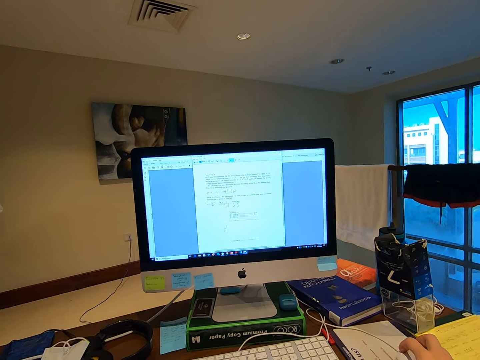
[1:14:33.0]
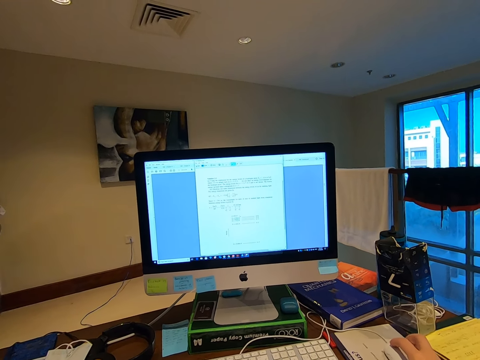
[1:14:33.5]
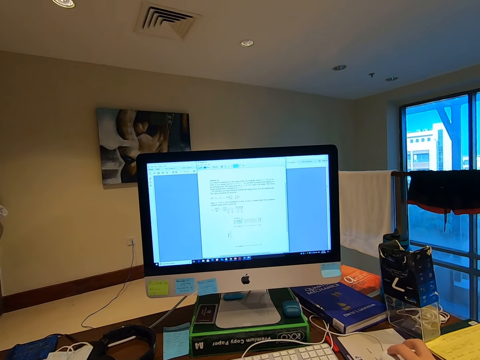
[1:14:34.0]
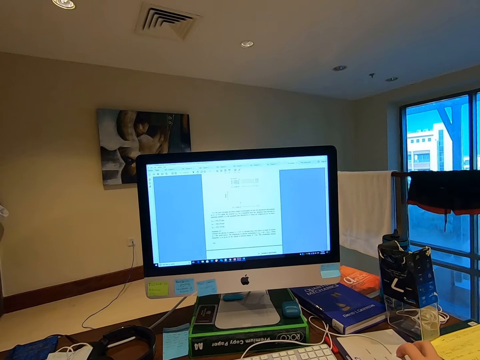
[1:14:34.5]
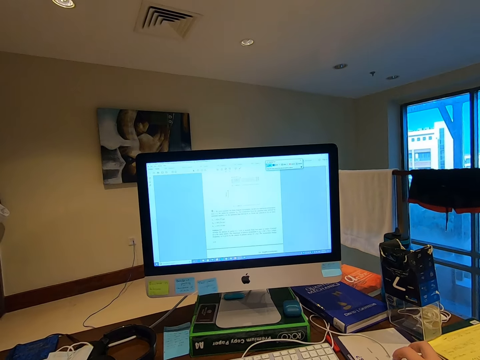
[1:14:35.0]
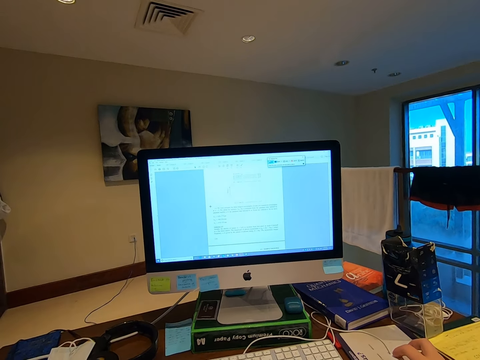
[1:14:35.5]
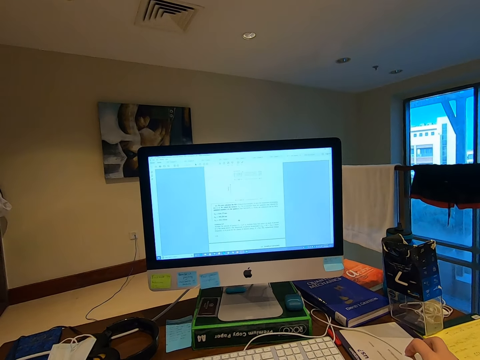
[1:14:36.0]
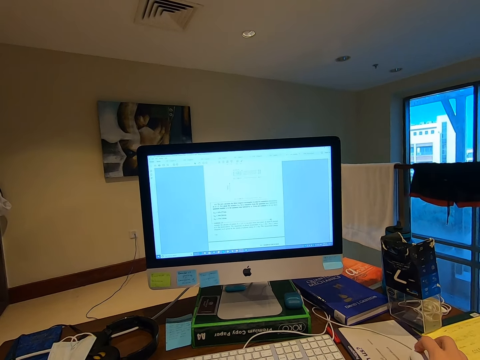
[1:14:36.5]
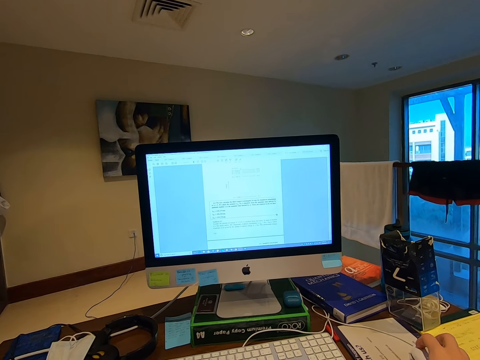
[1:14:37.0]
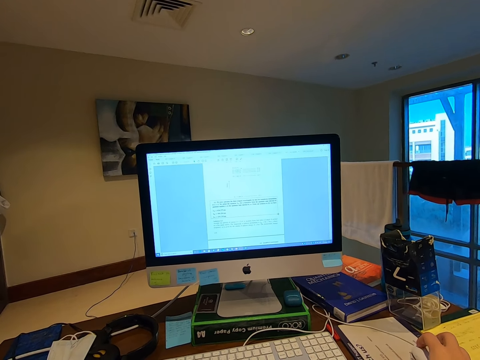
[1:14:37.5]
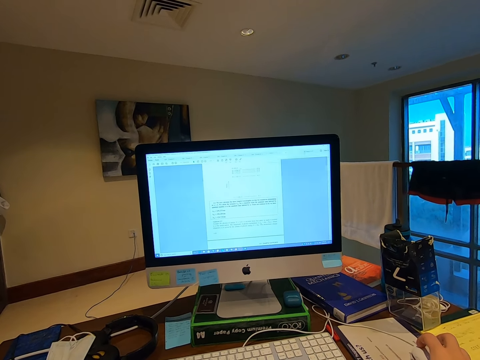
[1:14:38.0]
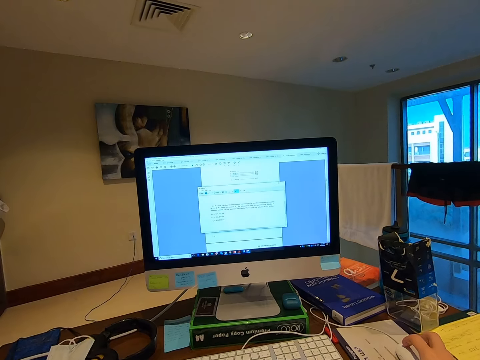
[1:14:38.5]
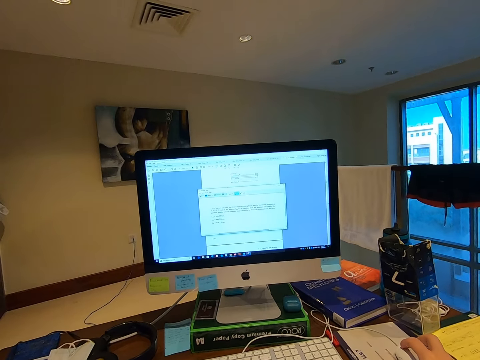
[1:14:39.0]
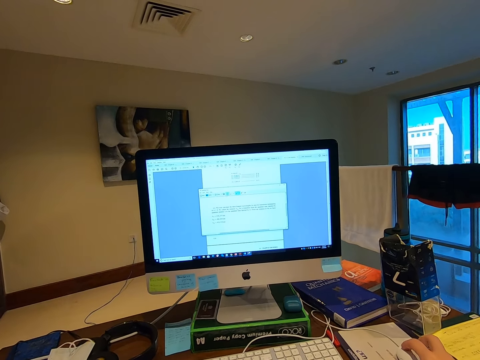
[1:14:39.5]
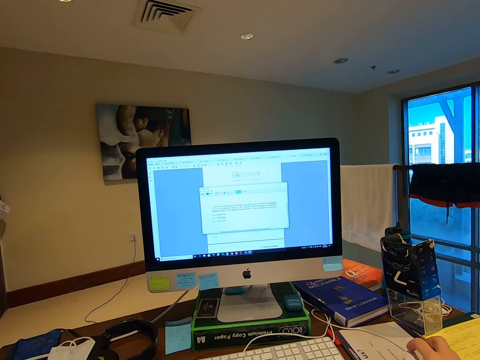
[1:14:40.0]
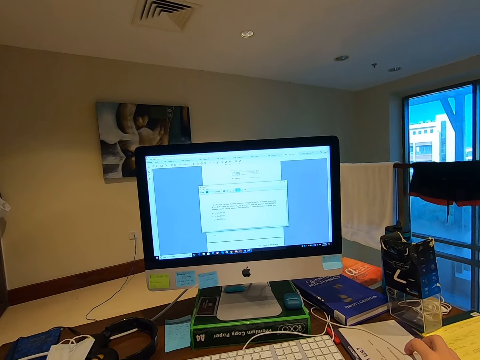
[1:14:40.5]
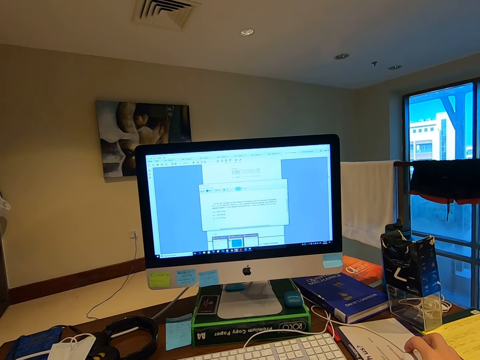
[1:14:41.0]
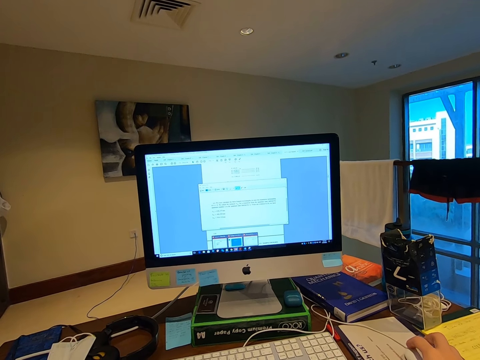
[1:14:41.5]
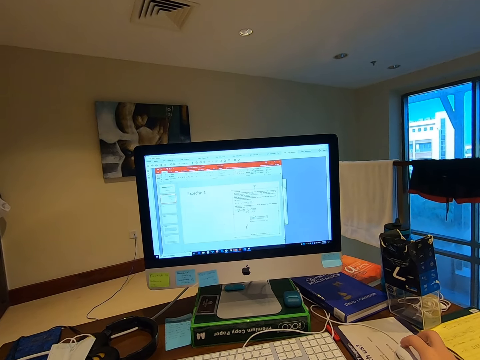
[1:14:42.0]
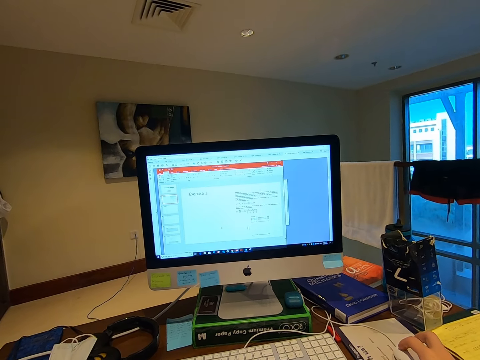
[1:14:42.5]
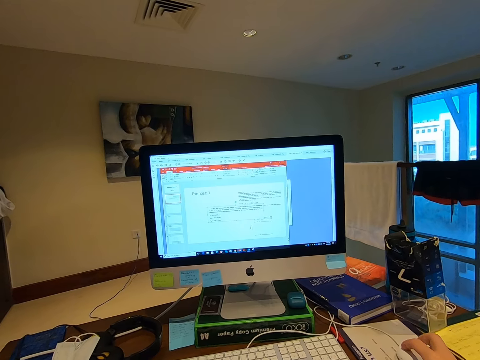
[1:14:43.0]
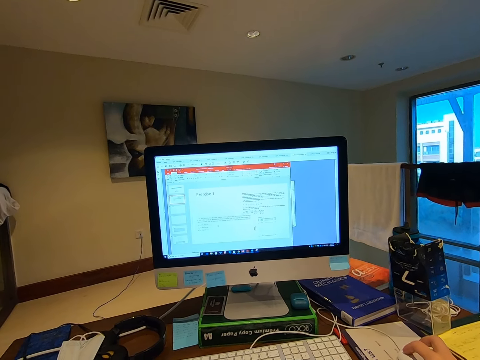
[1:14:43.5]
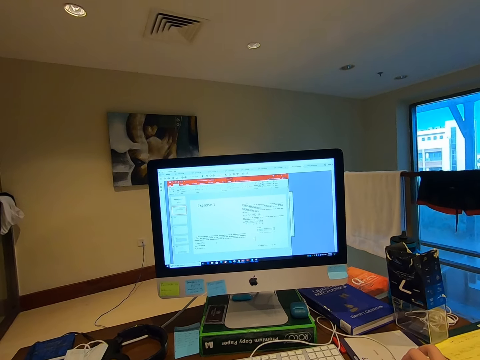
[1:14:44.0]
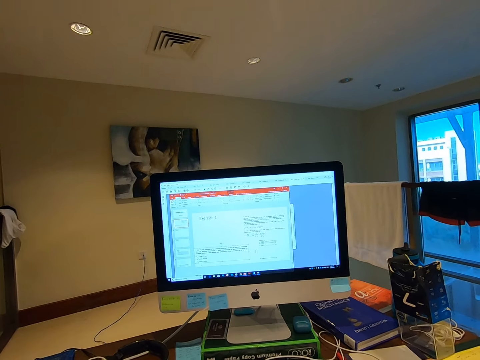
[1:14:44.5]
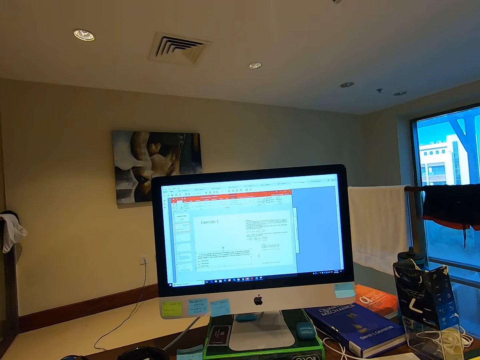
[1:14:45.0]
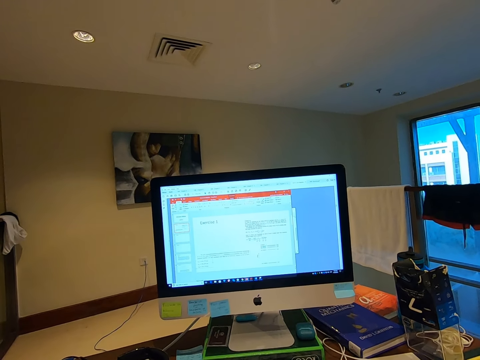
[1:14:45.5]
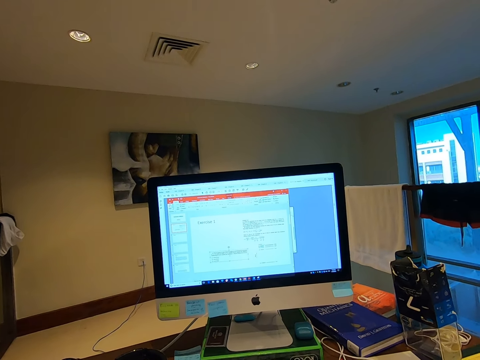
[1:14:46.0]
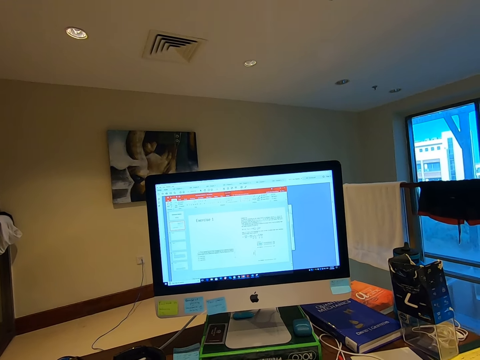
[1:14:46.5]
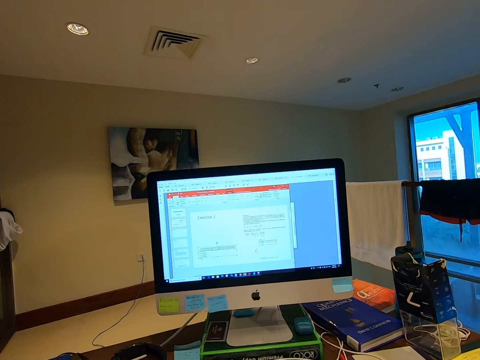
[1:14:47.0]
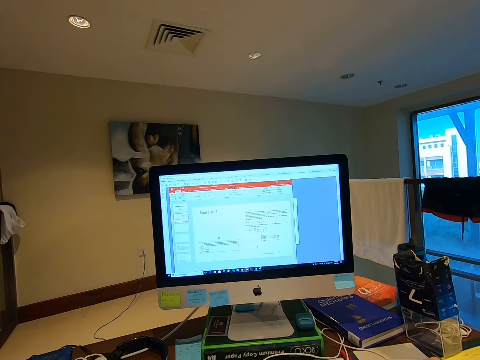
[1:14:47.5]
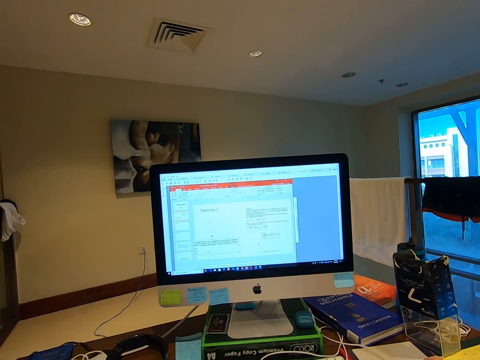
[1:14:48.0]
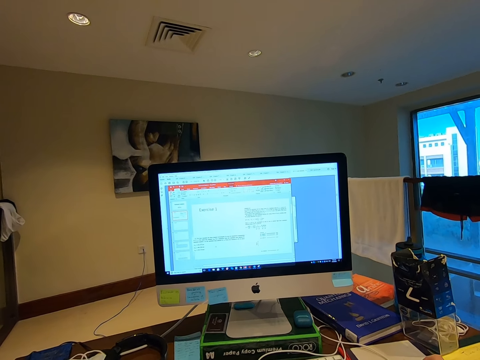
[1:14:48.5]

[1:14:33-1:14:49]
The camera wearer navigates to a new document. They navigate the application with the mouse.

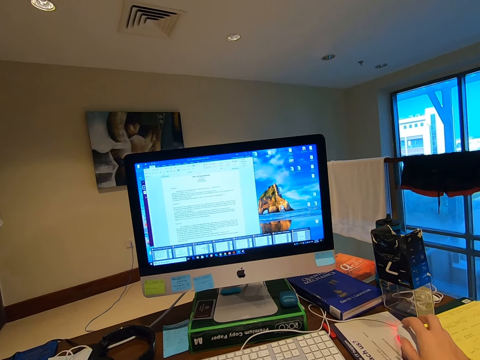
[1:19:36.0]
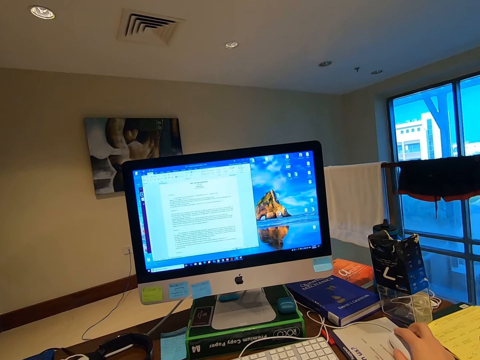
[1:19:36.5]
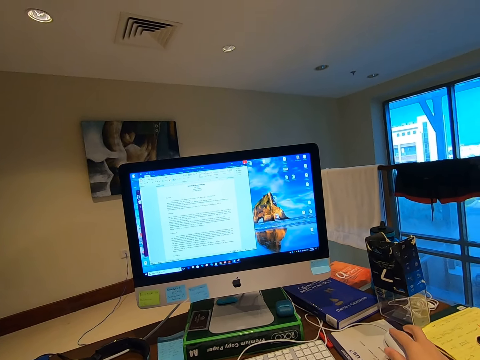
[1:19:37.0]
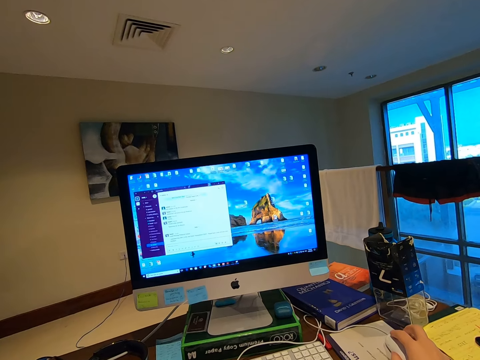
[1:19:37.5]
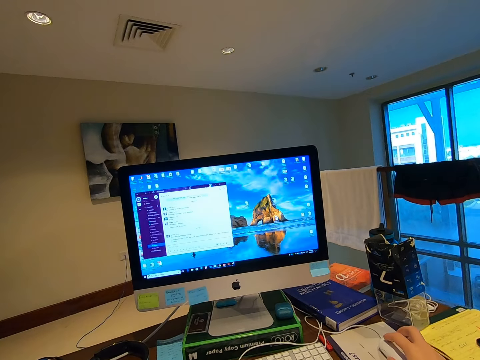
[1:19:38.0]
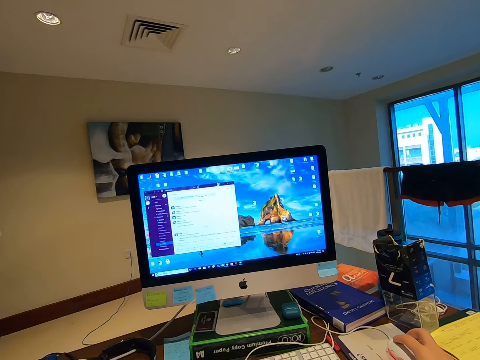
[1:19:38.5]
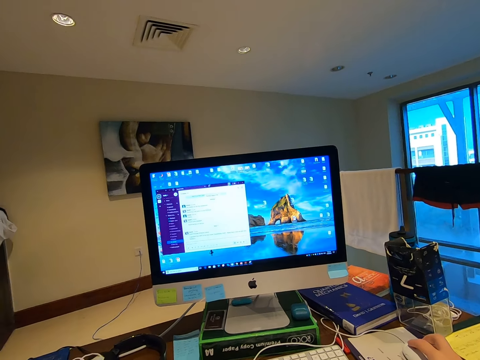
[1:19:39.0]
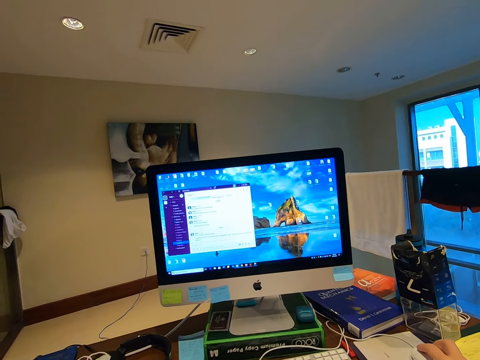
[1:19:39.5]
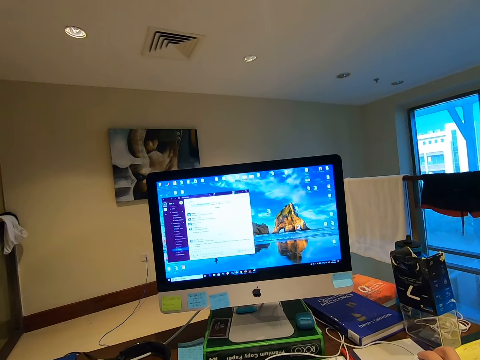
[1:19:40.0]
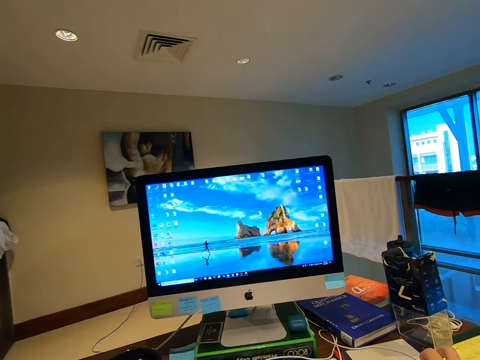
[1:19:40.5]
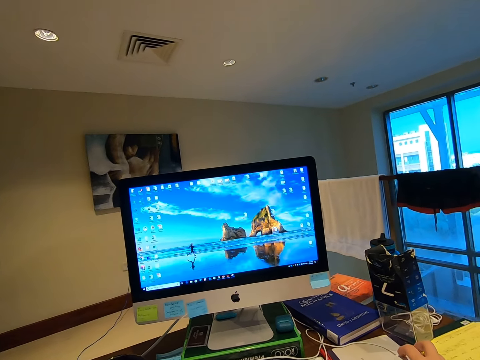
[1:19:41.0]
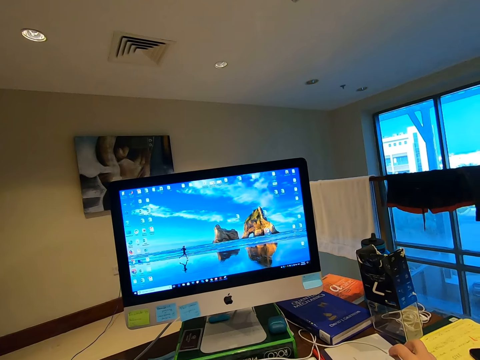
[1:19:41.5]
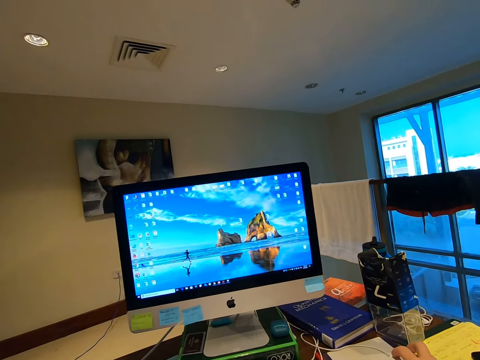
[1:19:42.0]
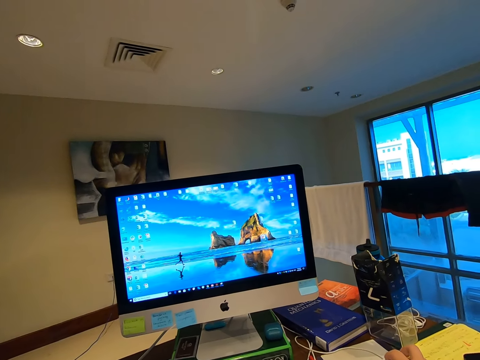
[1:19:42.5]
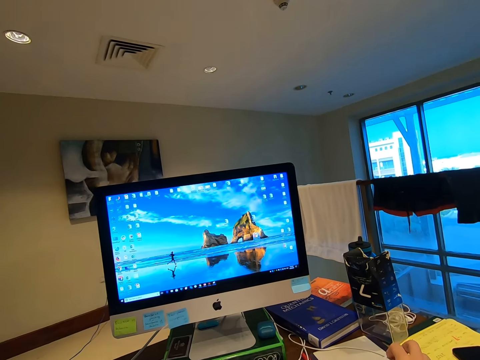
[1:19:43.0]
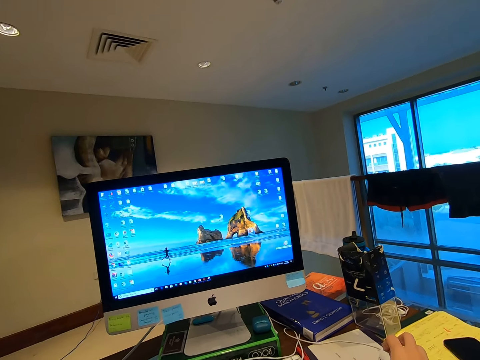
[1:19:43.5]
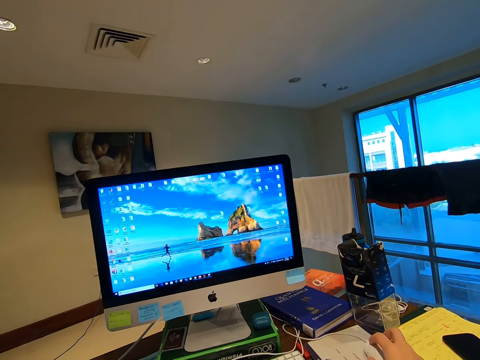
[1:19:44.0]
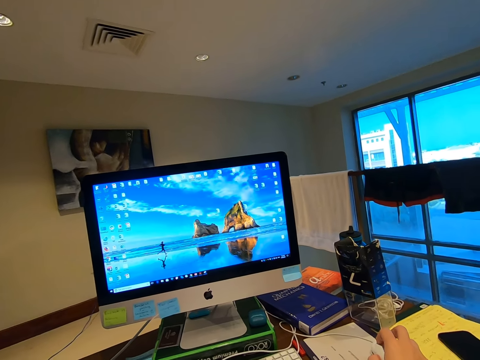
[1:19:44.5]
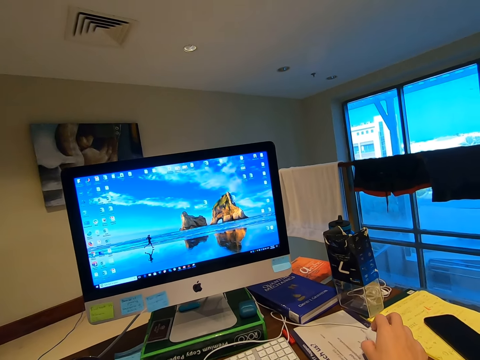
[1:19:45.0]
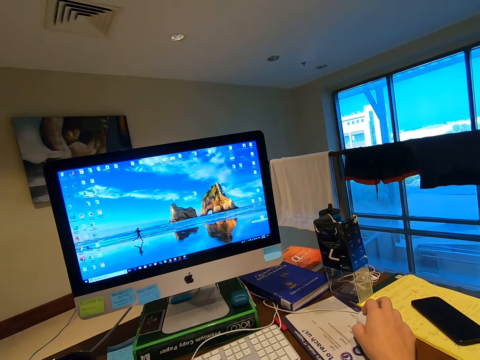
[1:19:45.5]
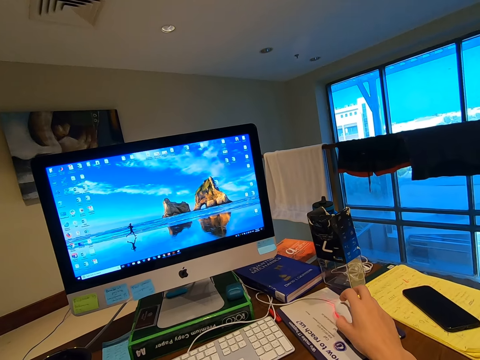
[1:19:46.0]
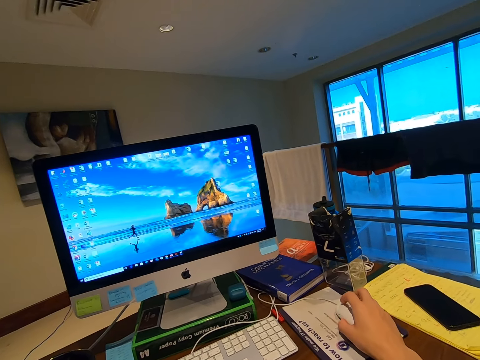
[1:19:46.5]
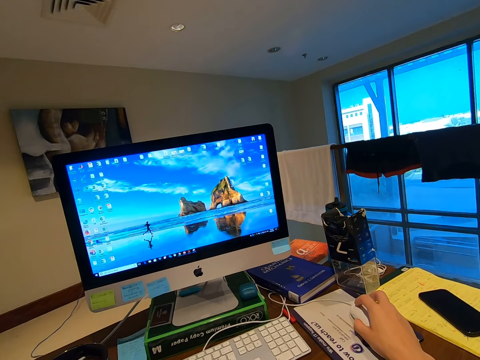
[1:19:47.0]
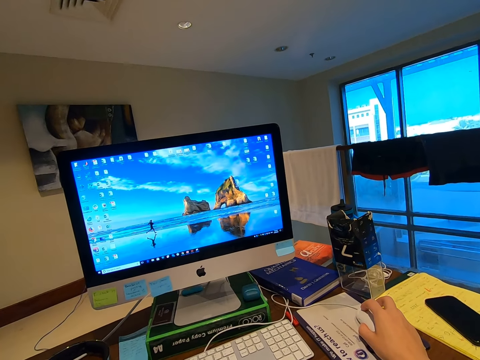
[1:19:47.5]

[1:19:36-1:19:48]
The camera wearer minimizes the application. They close the application.
